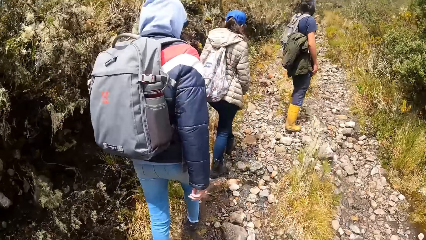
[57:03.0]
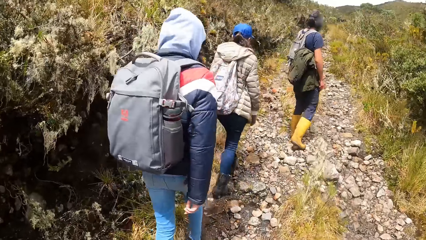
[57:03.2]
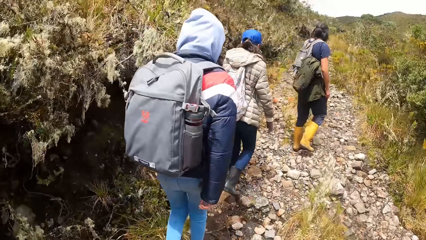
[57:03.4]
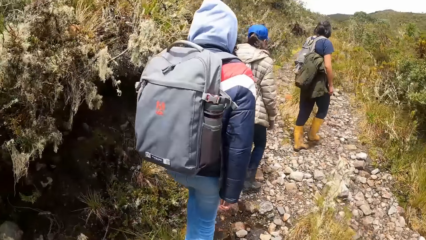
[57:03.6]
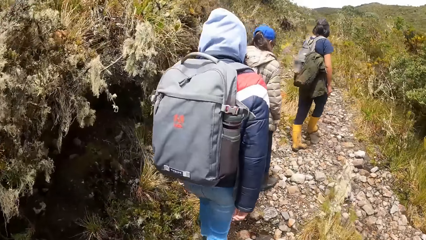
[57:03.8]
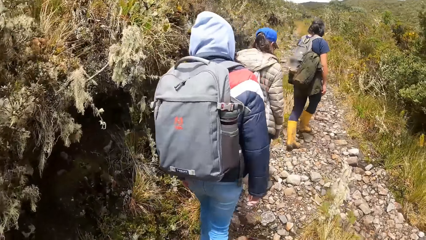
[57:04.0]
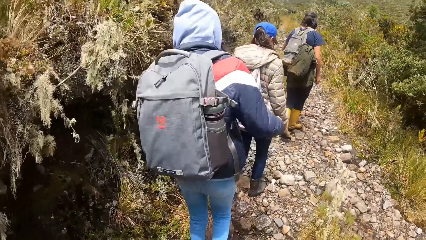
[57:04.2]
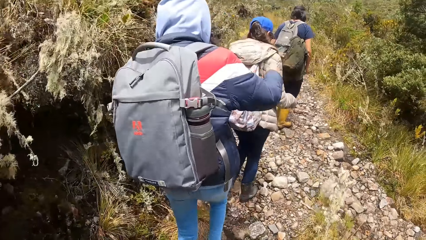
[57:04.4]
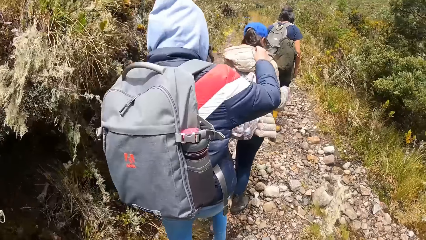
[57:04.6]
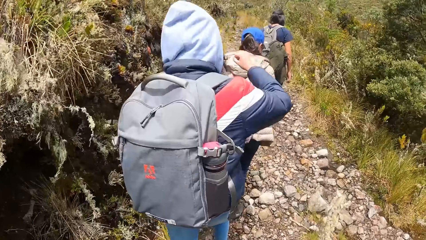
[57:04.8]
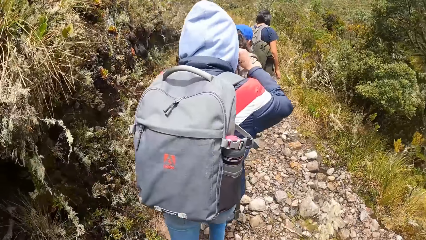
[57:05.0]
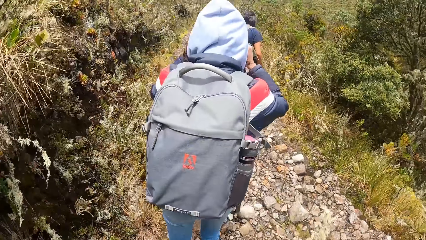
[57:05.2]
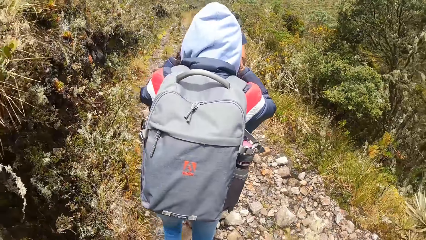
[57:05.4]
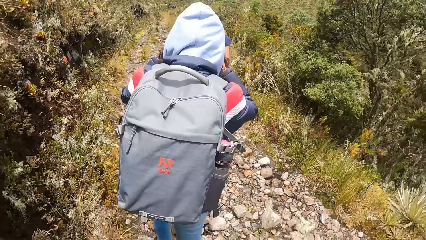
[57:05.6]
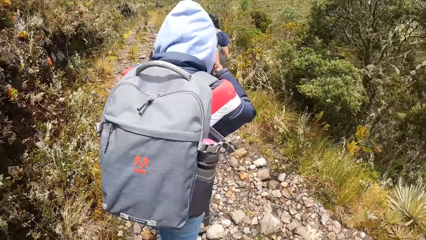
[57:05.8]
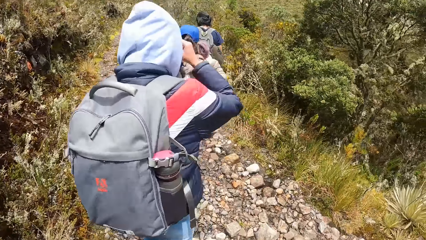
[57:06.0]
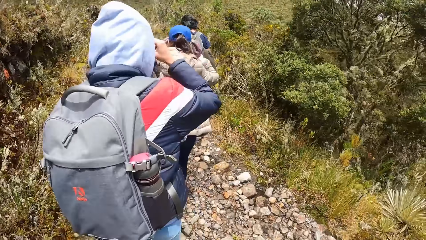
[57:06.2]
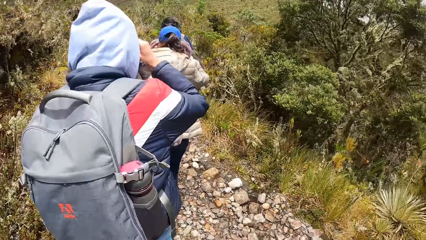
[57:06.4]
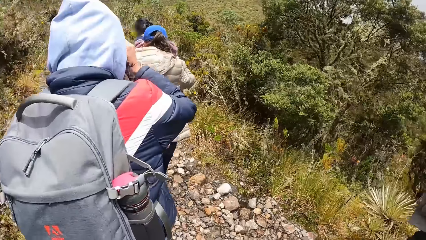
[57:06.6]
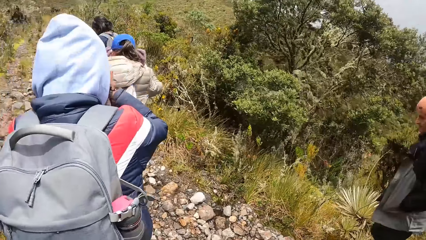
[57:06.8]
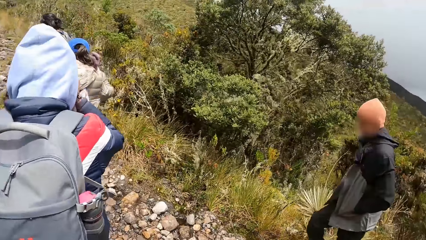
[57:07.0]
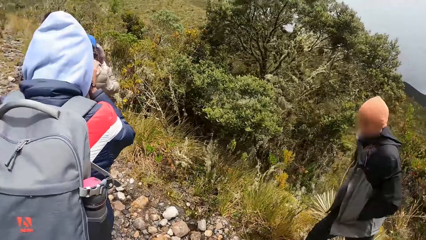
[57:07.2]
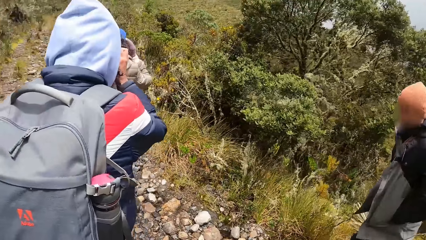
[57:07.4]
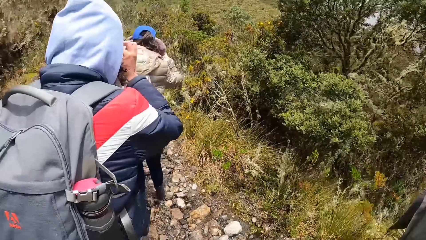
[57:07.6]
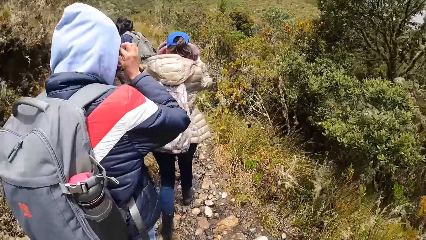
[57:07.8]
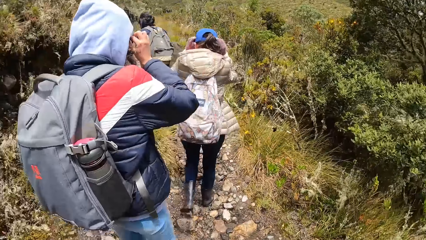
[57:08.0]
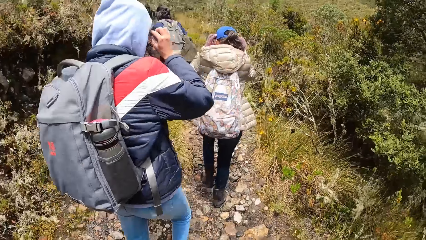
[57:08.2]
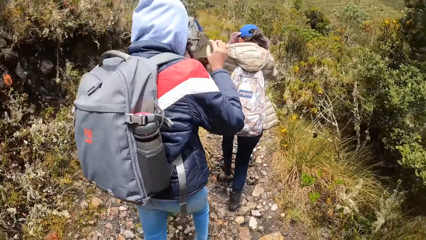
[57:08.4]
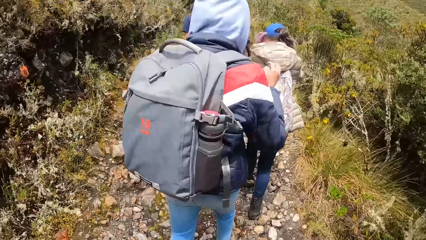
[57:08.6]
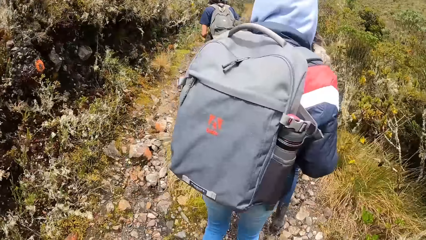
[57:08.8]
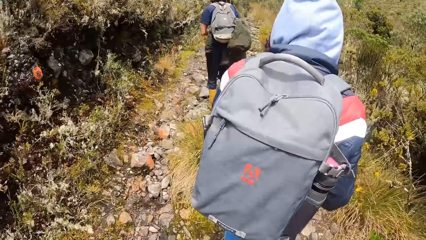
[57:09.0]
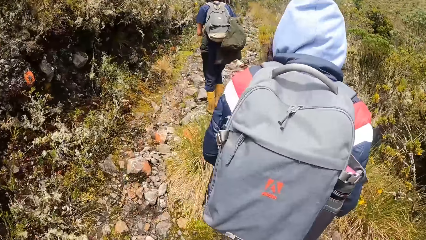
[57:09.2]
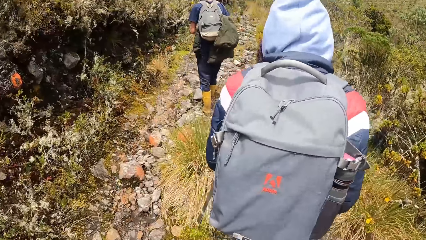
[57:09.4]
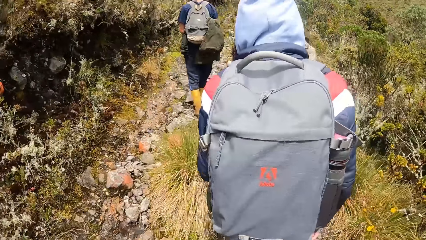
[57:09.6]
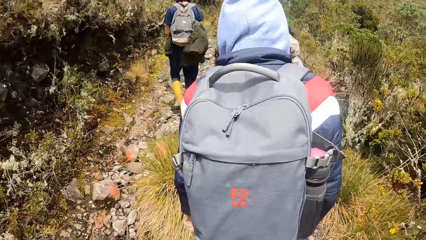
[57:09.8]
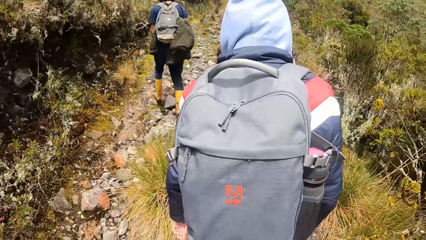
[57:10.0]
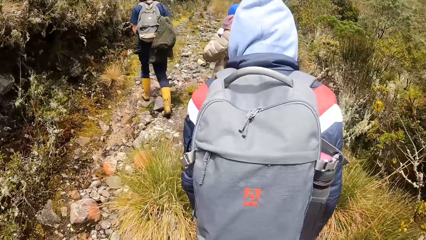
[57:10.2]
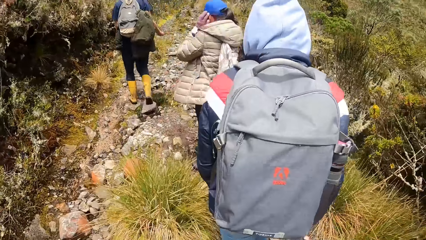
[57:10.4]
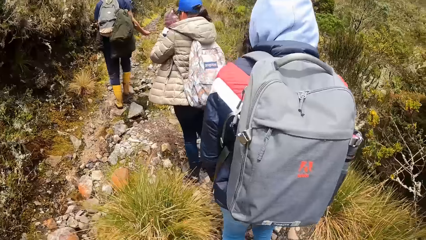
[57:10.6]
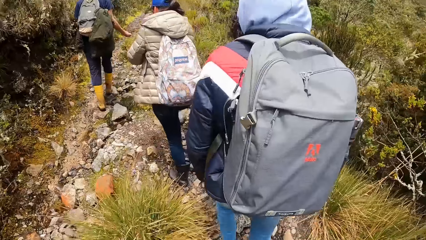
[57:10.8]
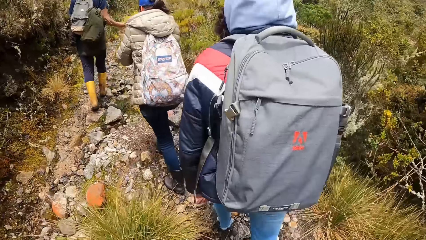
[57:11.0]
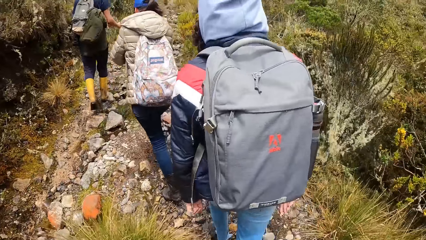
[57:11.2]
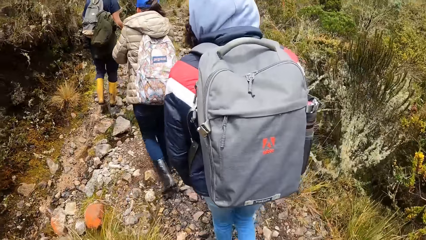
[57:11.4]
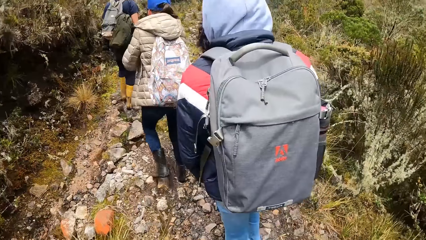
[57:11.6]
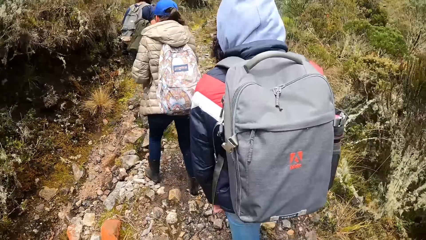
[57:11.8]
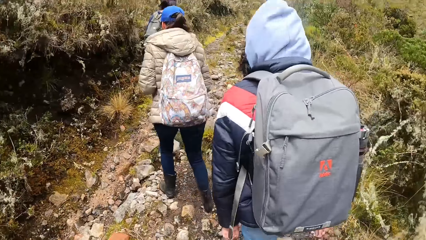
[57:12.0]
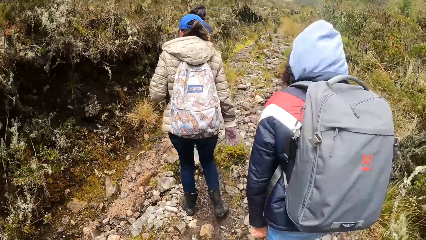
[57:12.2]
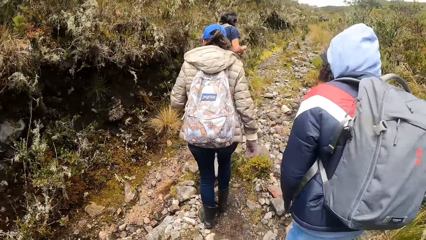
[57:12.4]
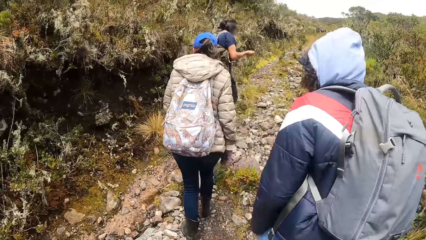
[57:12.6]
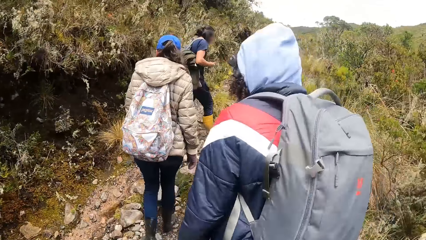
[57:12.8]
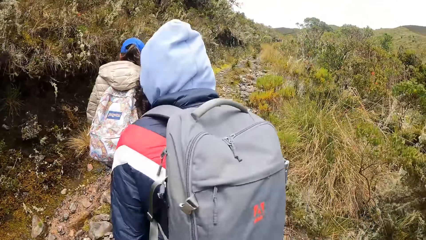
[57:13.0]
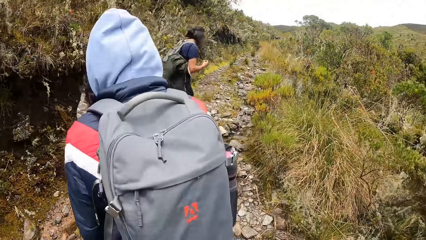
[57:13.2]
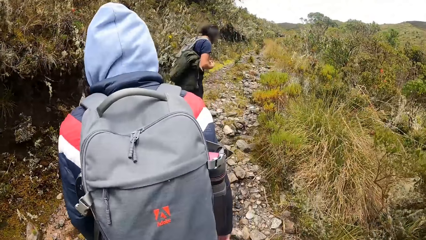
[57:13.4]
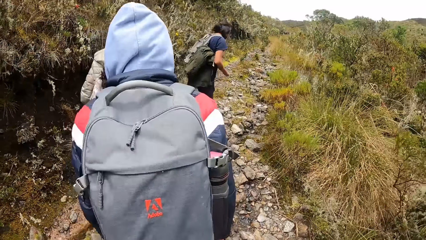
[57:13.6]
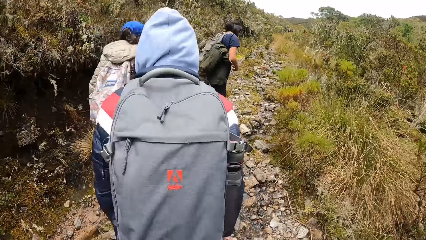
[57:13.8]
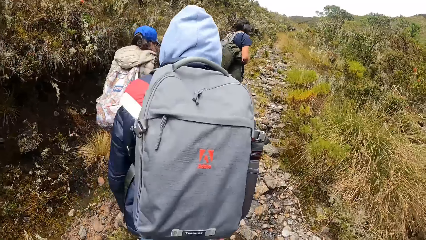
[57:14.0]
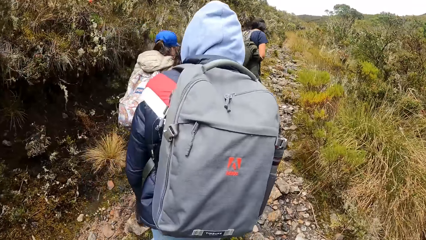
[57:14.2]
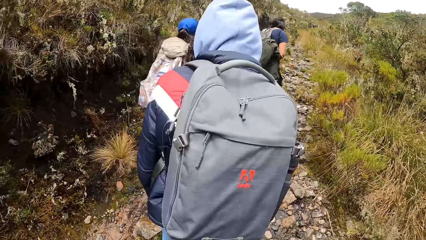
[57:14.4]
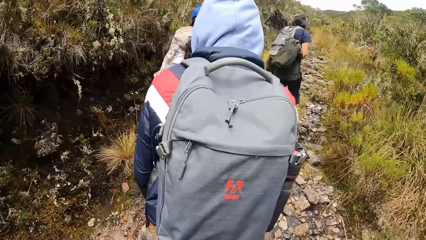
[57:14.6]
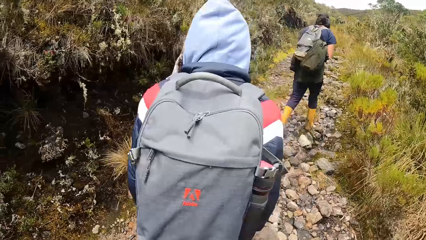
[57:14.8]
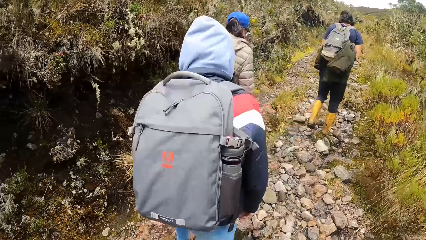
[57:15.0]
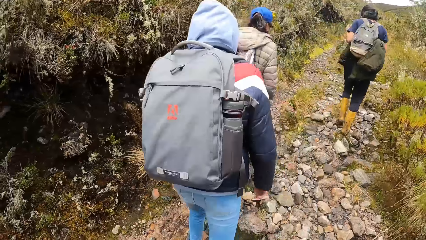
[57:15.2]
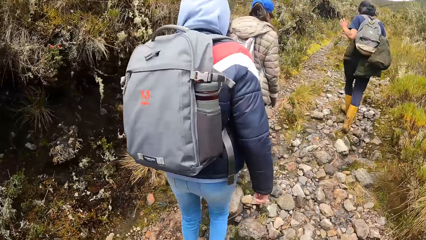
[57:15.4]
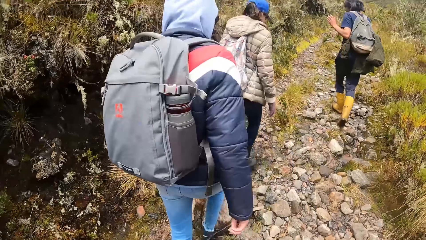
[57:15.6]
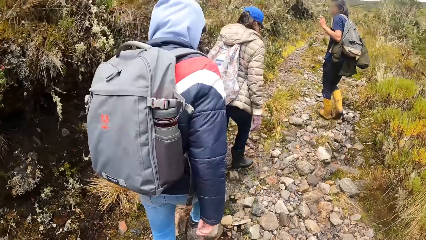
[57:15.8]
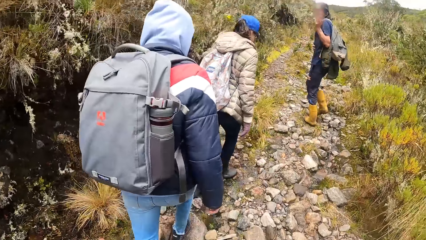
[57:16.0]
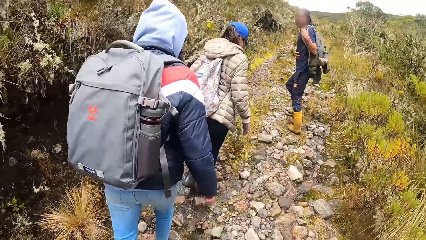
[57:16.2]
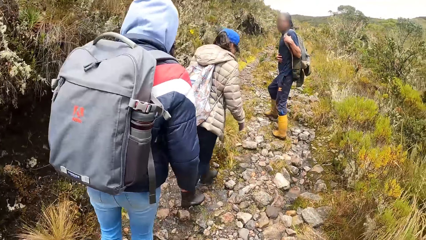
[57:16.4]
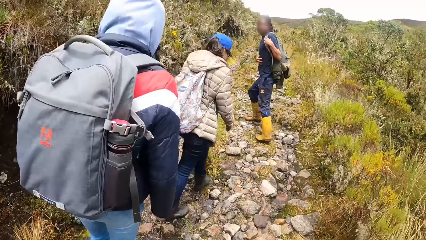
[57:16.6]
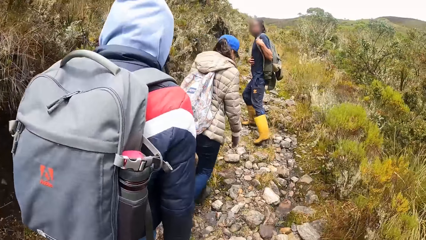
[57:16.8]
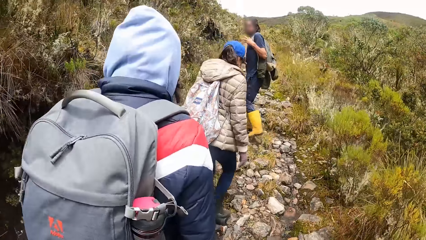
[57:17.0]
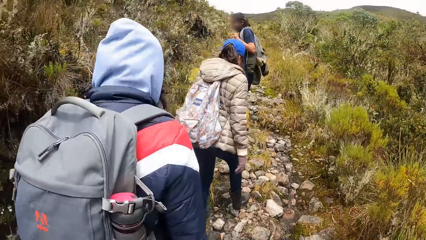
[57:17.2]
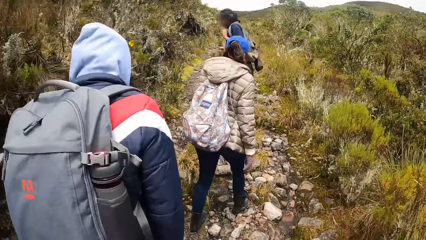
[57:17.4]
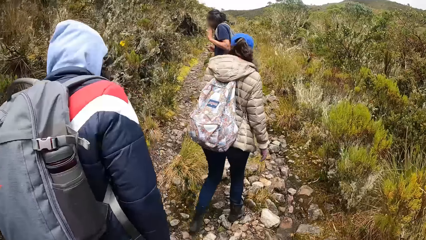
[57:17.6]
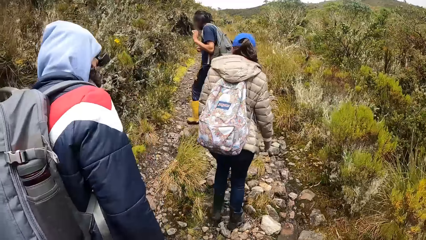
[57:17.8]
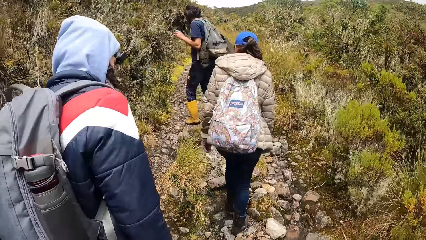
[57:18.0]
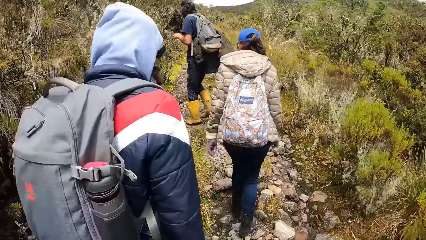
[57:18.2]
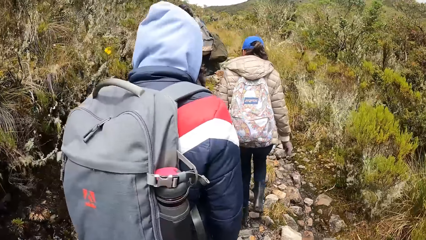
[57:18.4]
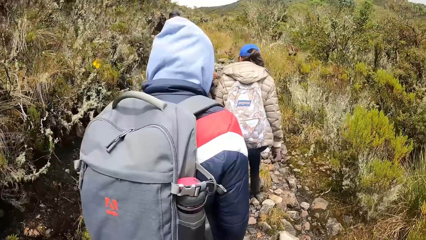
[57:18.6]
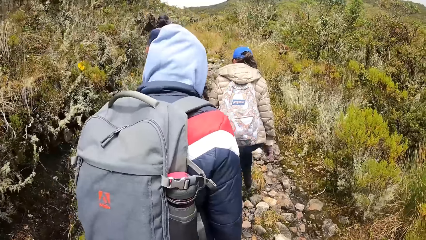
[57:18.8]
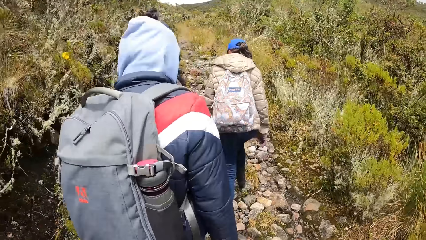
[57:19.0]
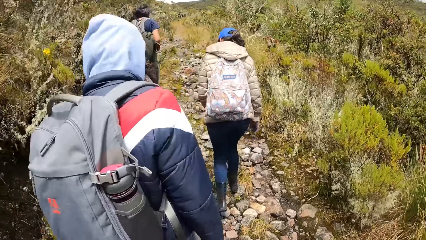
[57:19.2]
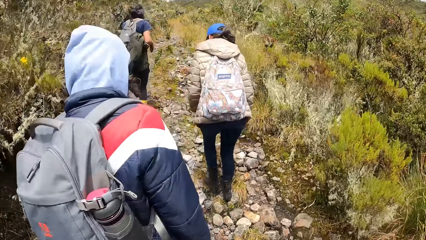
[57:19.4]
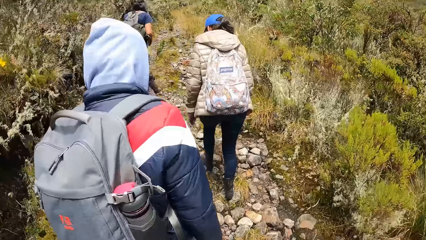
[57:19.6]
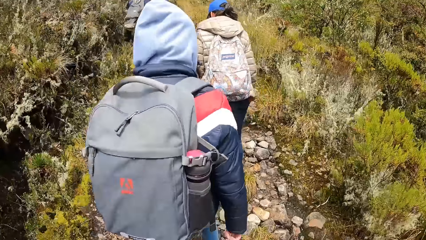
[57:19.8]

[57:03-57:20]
The woman touches her face with her hands. The woman adjusts a camera. The camera wearer climbs up a hill. The woman climbs up the hill.
